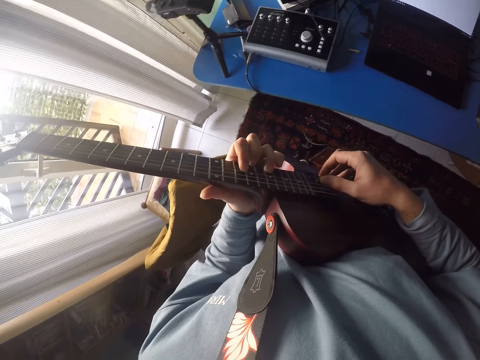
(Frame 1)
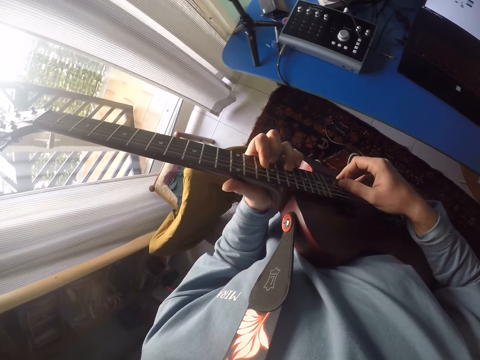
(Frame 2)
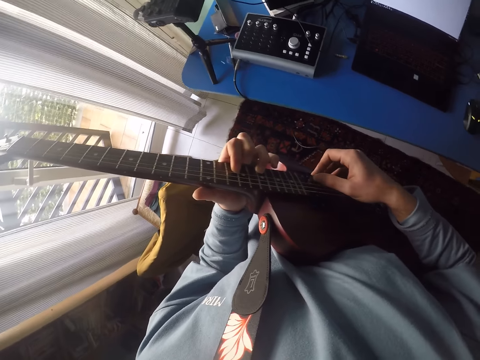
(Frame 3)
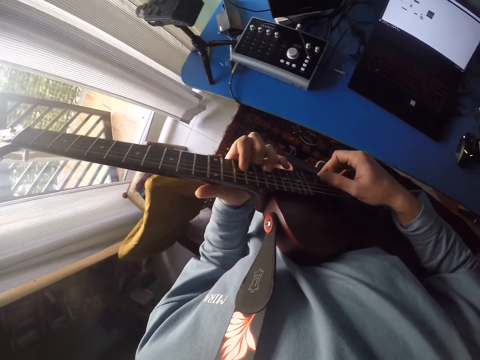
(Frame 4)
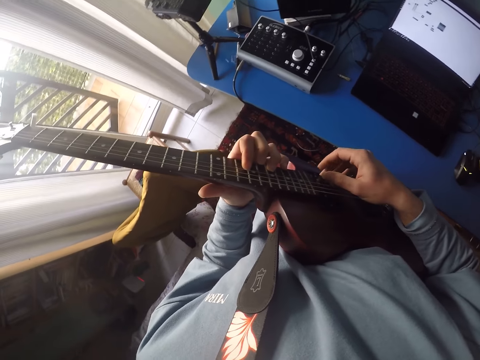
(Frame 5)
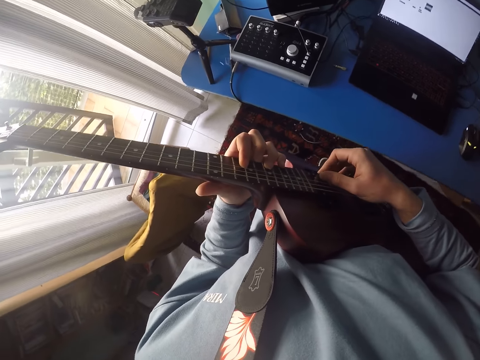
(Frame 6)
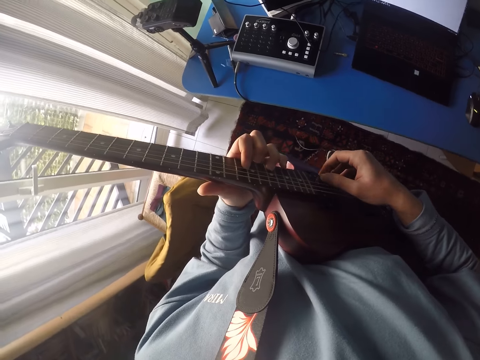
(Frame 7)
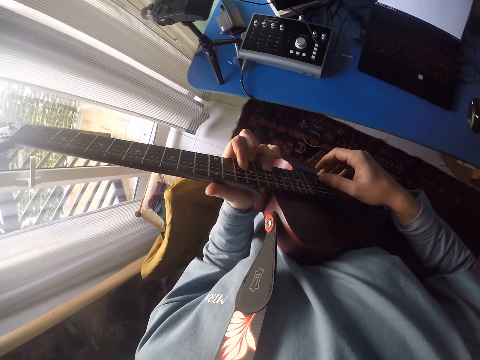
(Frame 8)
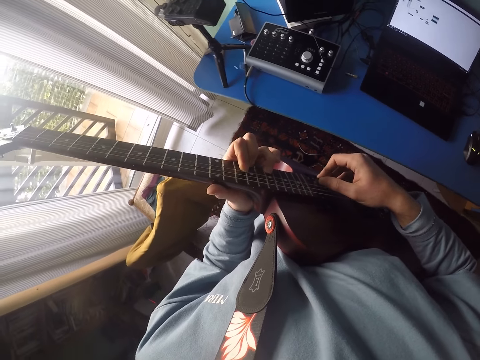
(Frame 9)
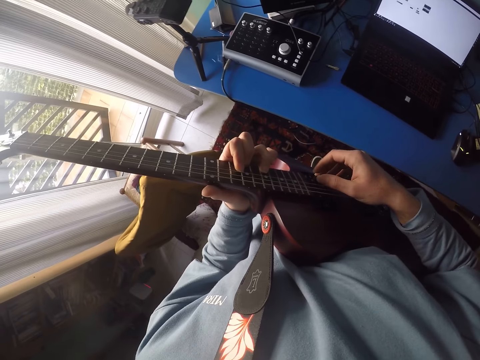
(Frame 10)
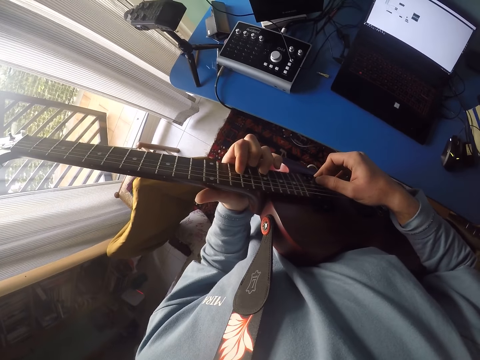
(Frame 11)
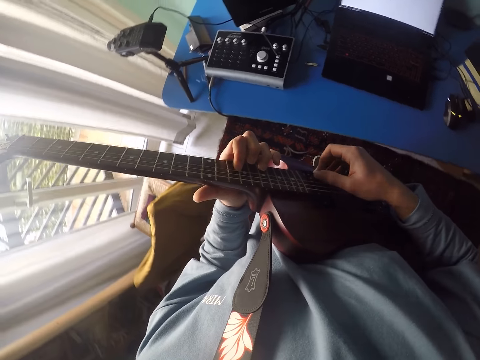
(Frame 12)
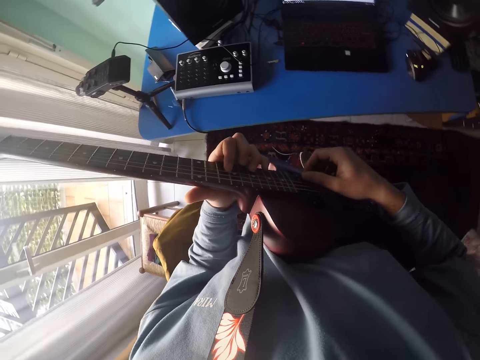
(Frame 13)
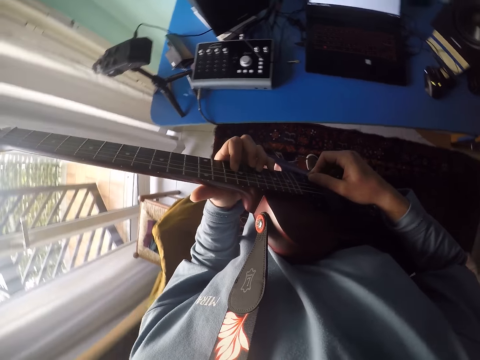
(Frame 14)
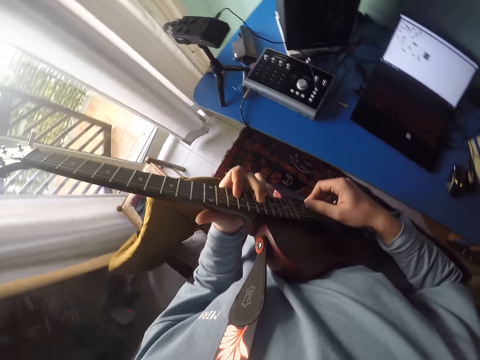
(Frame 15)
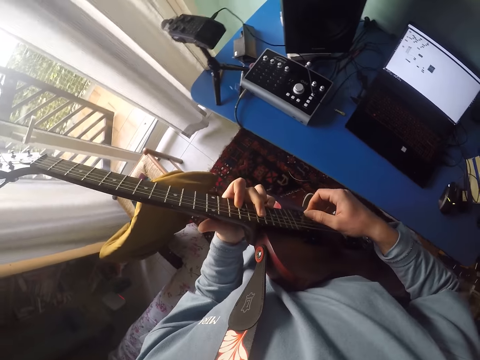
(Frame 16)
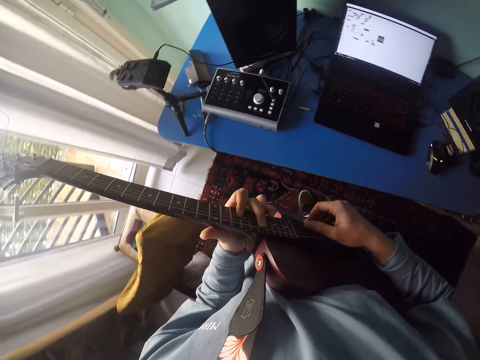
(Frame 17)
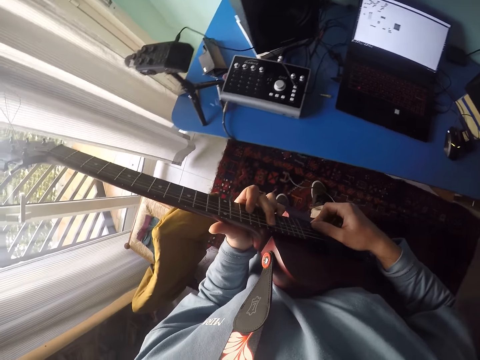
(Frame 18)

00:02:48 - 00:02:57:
The camera wearer looks at the laptop.

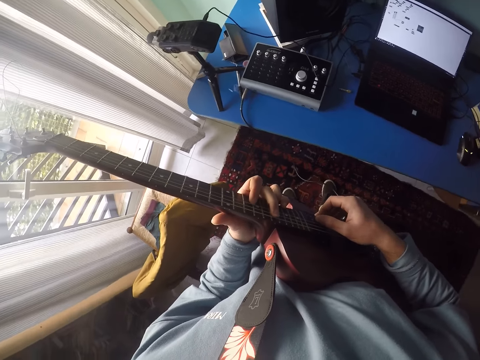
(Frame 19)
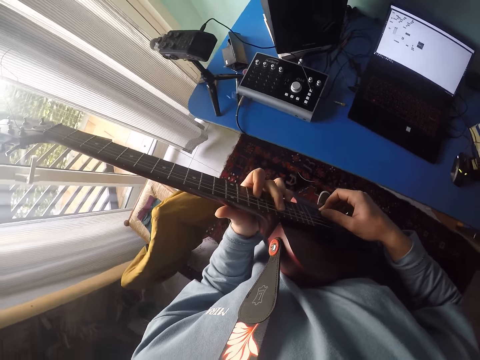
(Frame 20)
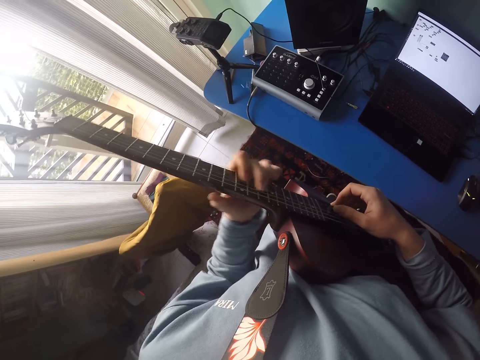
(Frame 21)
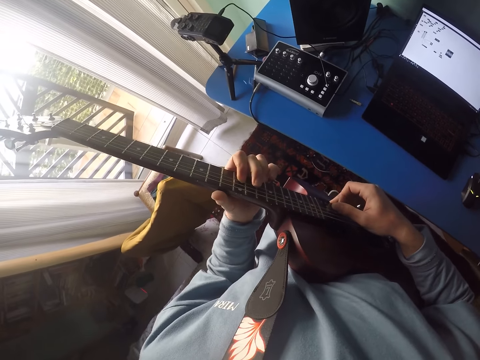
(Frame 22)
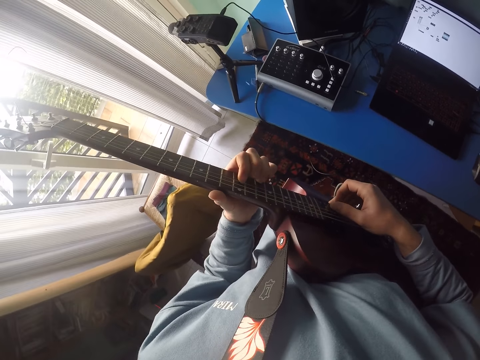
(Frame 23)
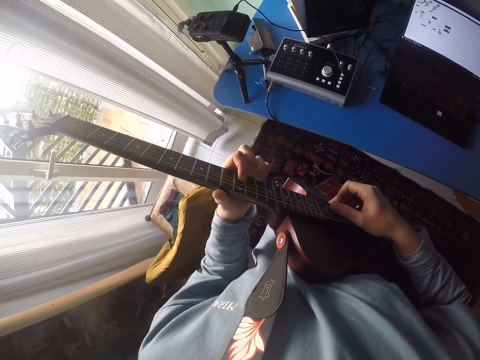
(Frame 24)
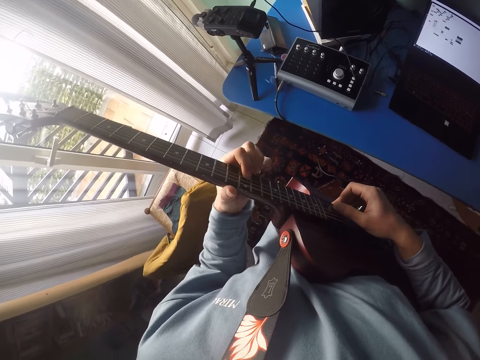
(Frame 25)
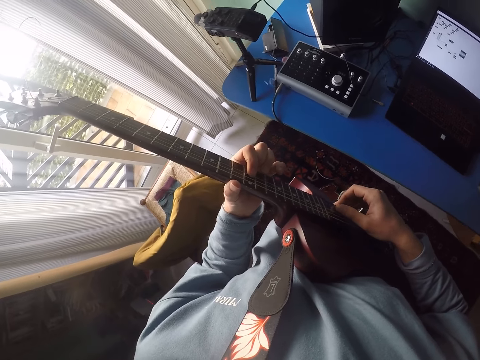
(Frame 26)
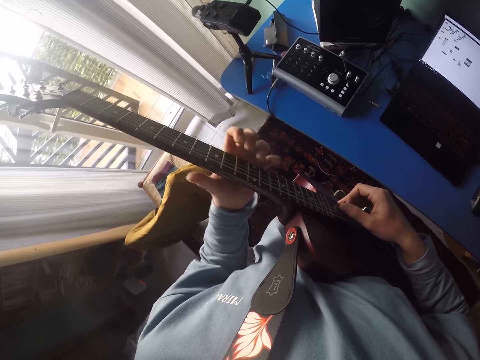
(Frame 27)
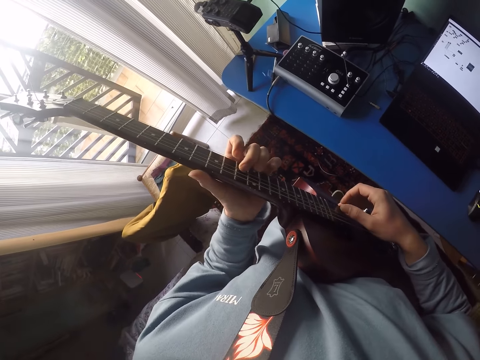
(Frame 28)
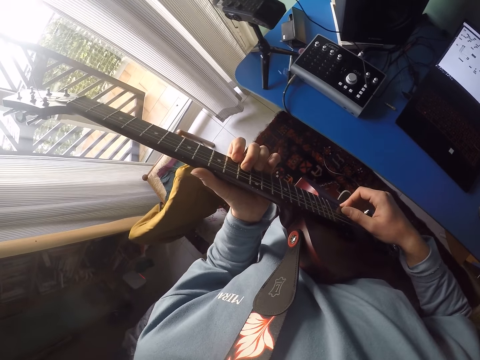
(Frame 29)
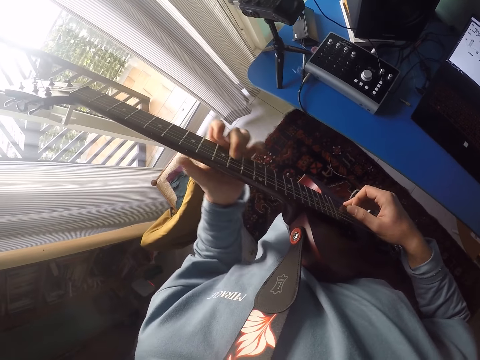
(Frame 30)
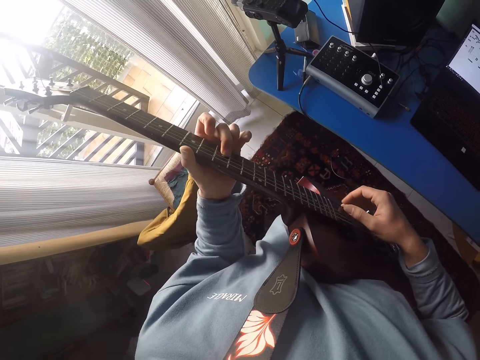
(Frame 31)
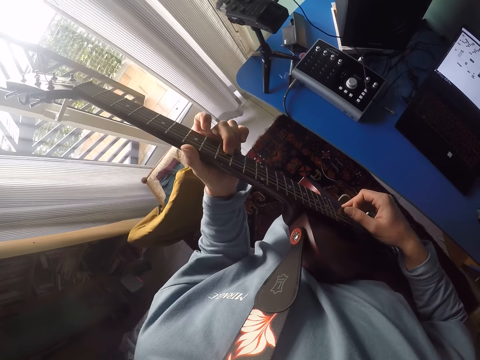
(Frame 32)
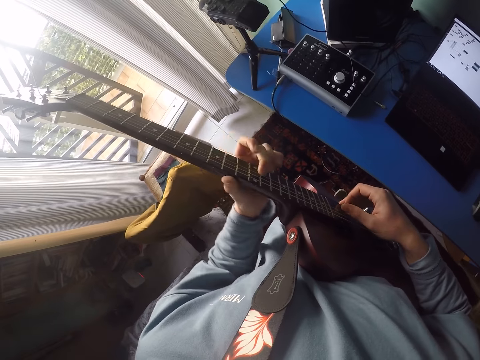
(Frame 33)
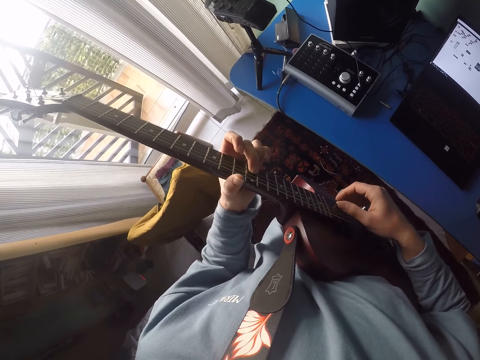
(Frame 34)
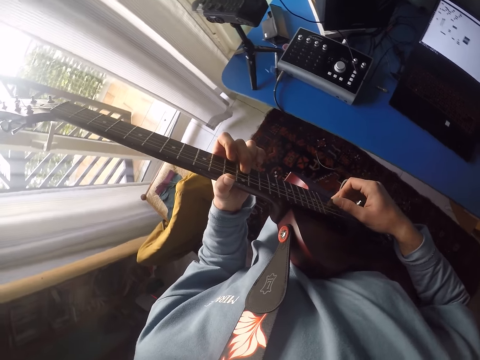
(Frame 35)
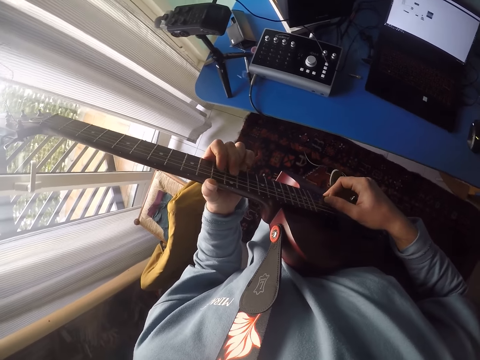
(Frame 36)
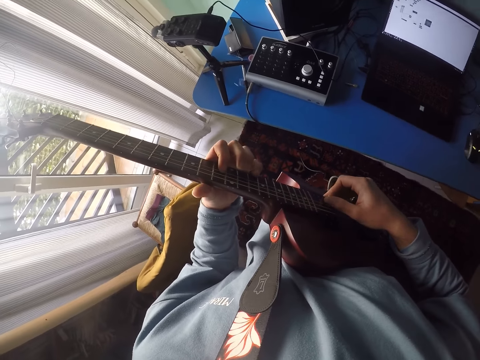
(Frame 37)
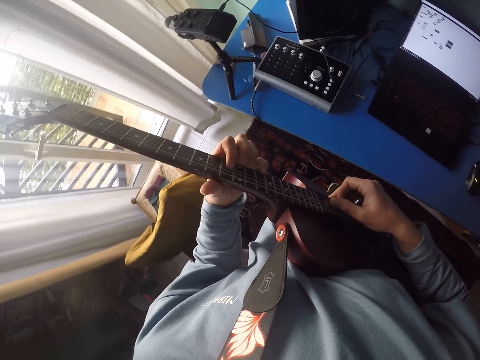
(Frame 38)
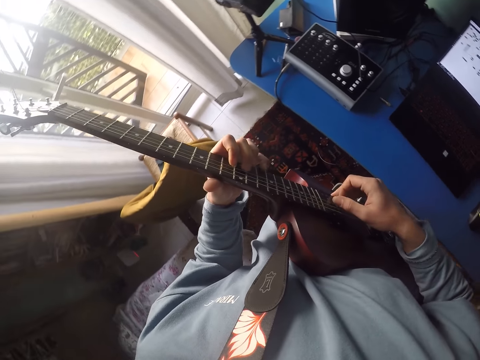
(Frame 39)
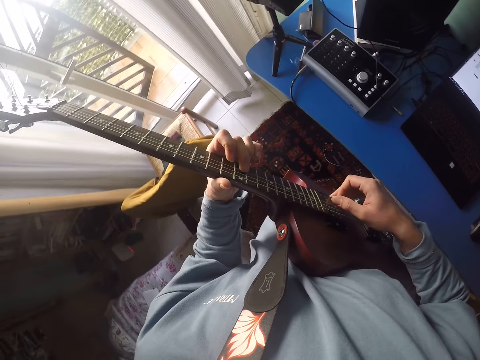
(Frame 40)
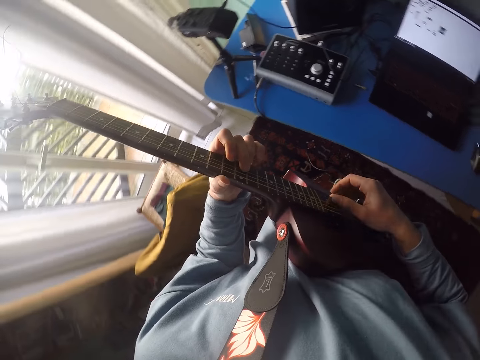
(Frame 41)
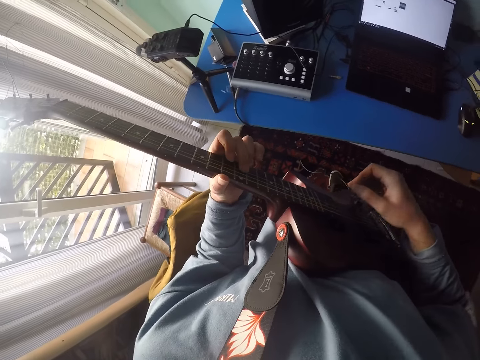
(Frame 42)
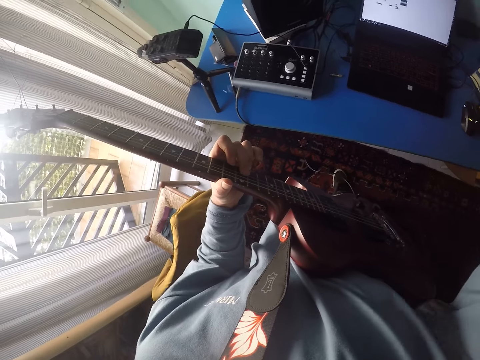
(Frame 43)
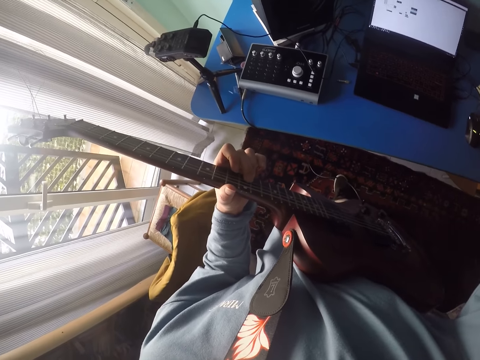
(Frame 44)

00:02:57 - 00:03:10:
The camera wearer holds the guitar. They set the camera.
